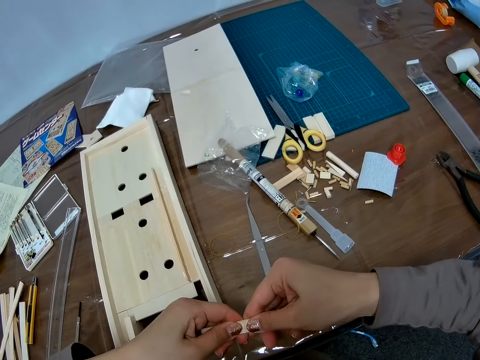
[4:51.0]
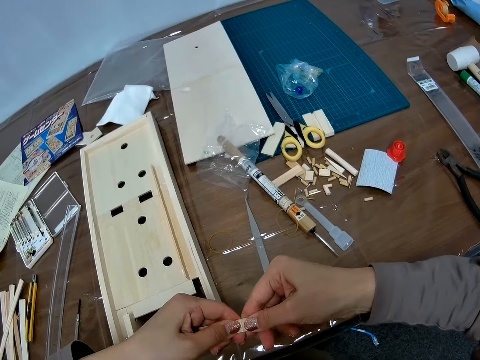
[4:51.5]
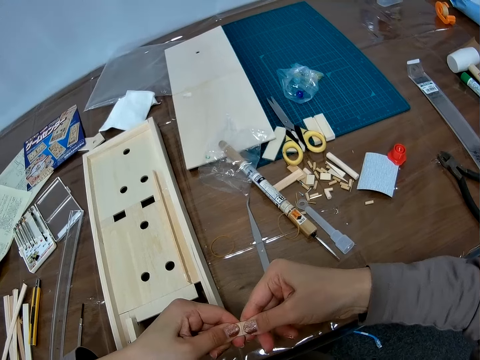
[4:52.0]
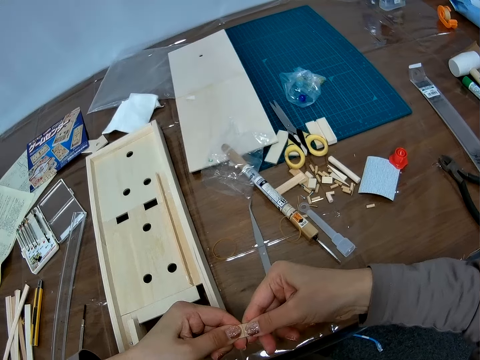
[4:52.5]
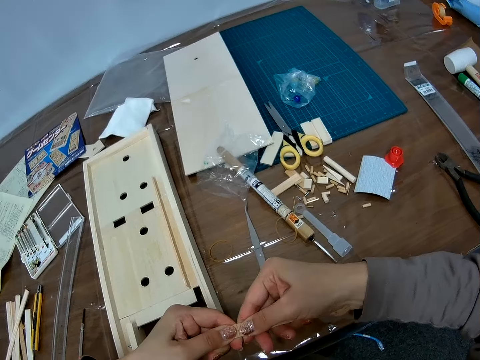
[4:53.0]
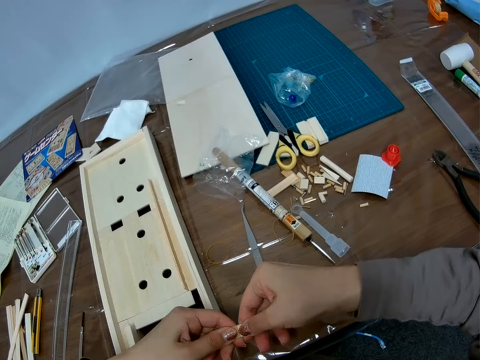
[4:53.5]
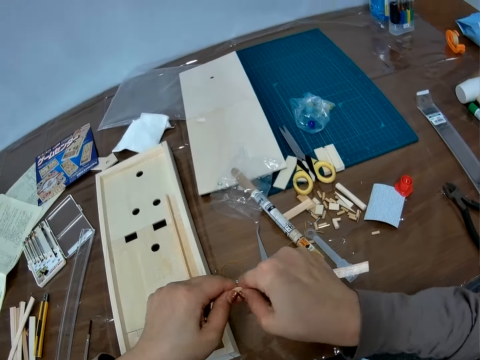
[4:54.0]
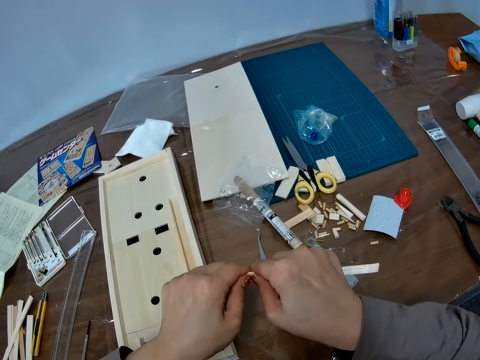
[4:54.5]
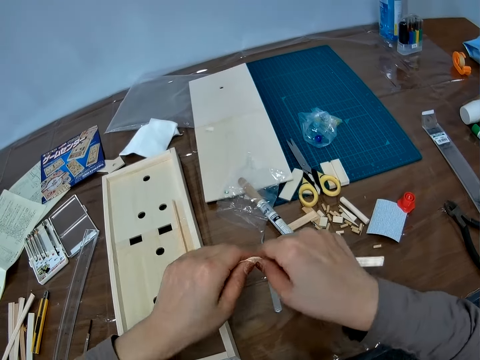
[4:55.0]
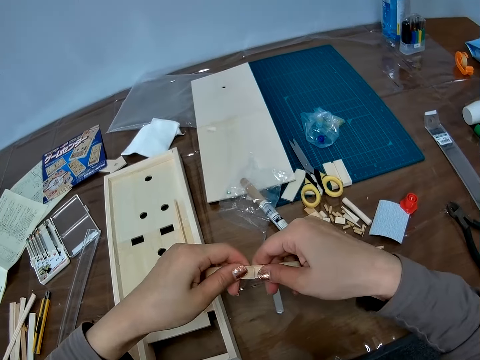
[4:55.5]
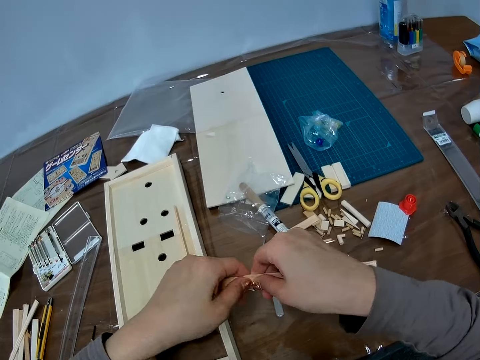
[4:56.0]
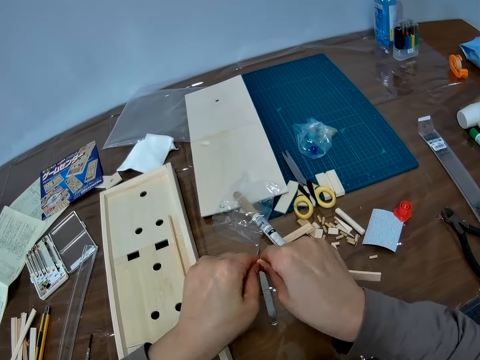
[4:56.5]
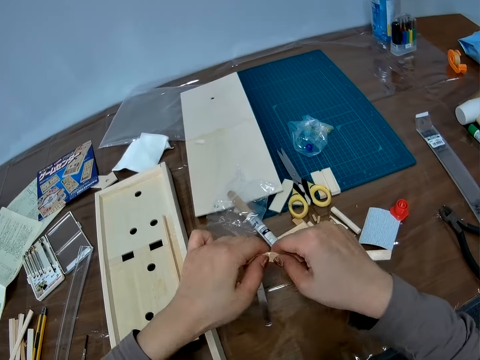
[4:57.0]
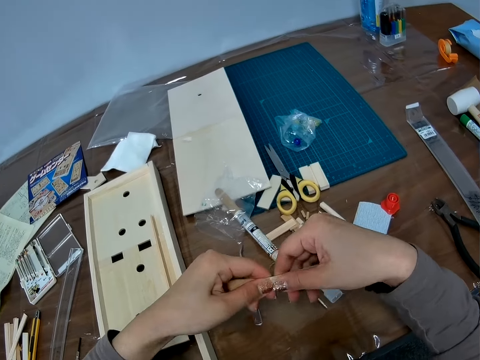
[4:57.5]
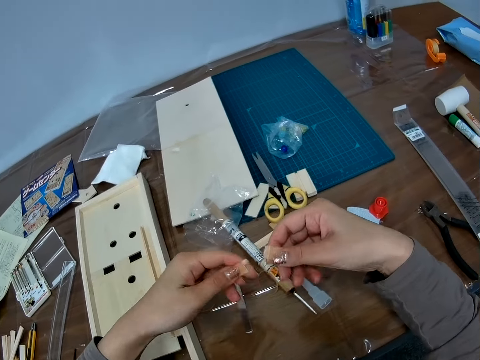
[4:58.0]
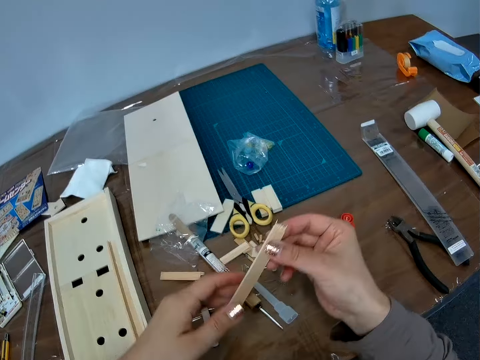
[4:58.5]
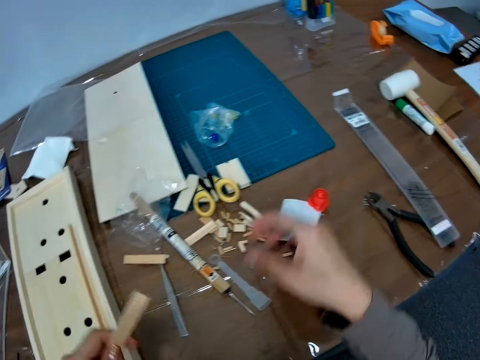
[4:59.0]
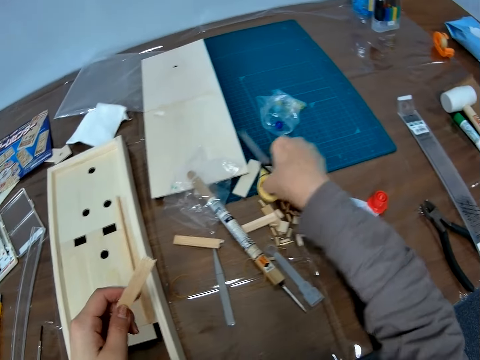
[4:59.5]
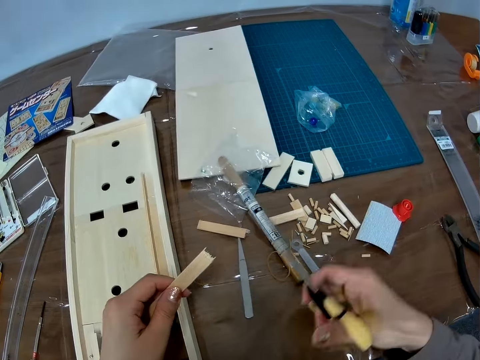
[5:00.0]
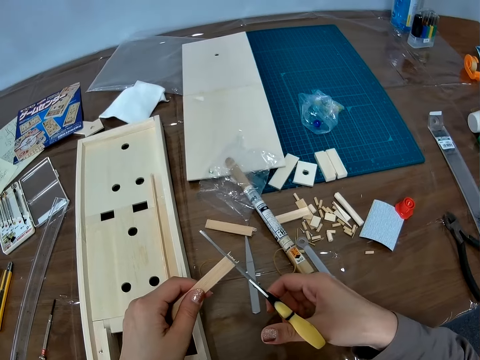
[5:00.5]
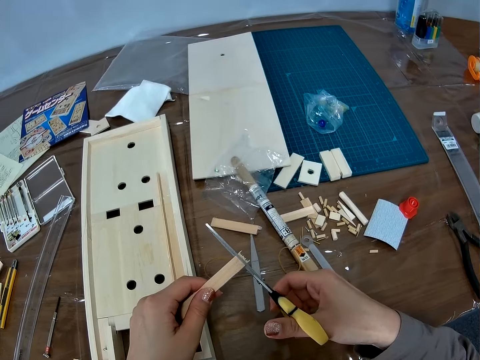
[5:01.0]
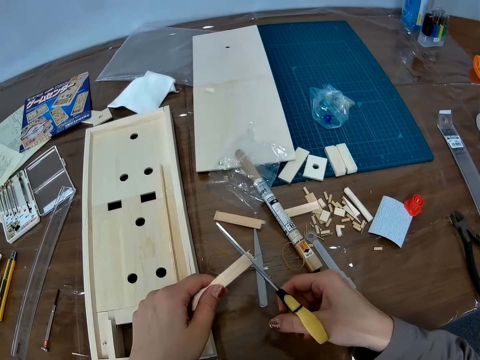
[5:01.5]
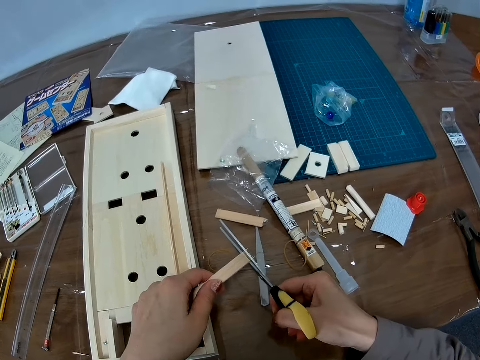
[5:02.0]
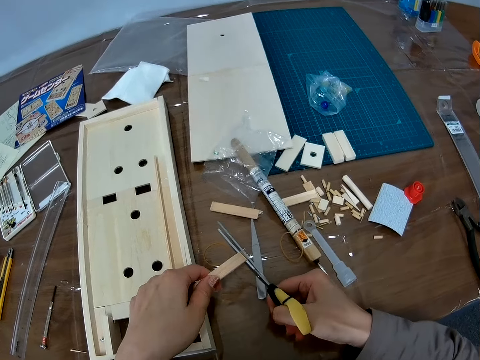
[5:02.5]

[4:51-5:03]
The camera wearer breaks the woodcraft piece. He breaks the piece of wood into two parts with his hands. He drops one of the pieces of wood on the table. He picks the scissors on the table with his left hand. He trims the piece of wood with the scissors.

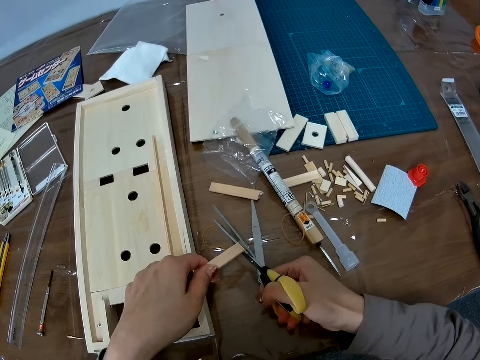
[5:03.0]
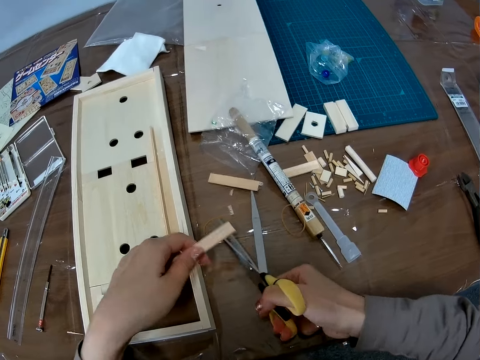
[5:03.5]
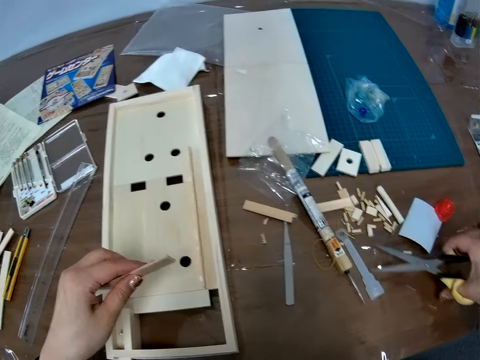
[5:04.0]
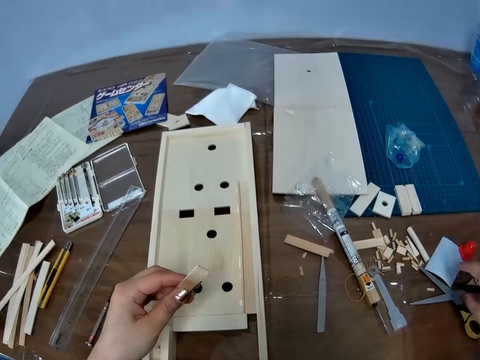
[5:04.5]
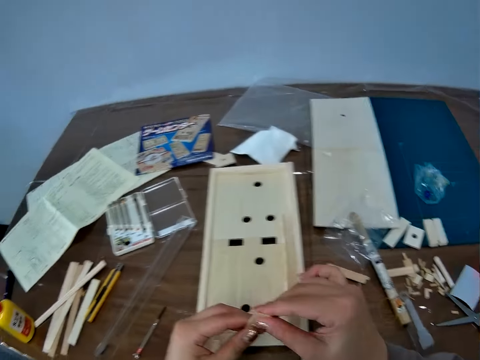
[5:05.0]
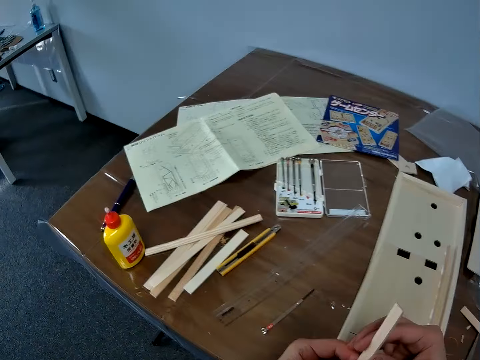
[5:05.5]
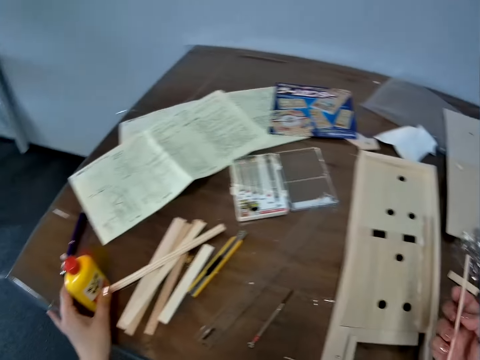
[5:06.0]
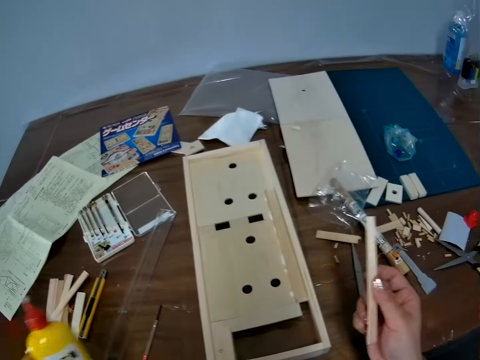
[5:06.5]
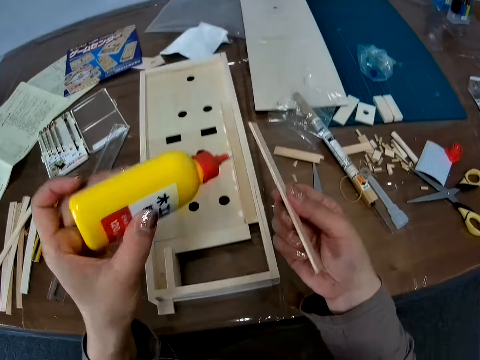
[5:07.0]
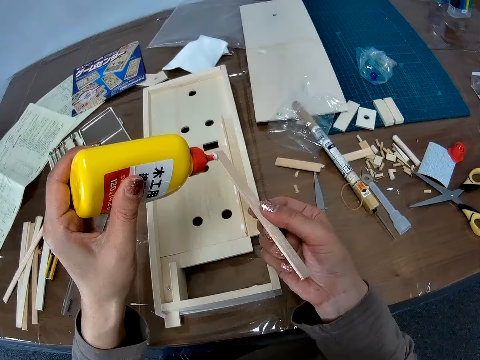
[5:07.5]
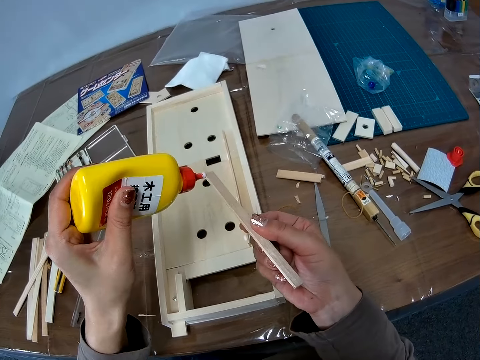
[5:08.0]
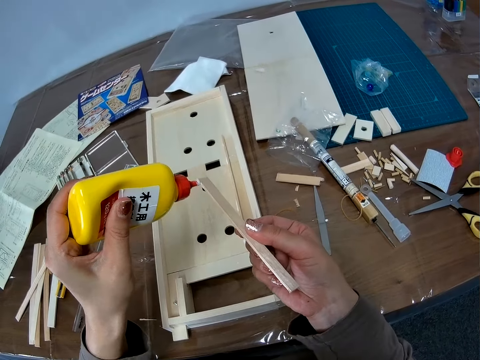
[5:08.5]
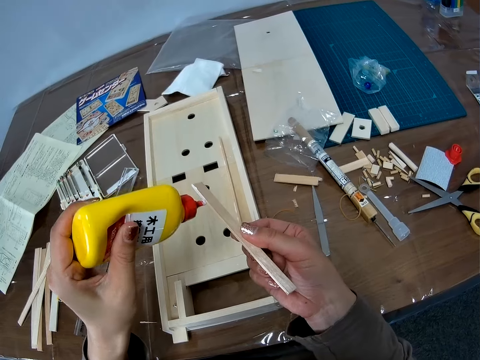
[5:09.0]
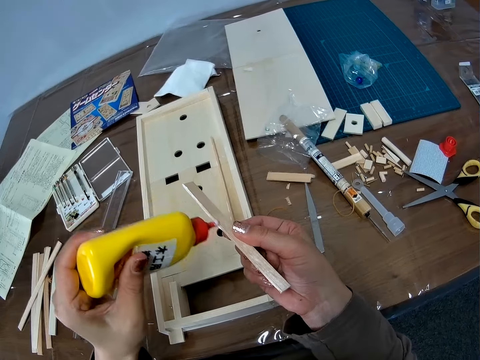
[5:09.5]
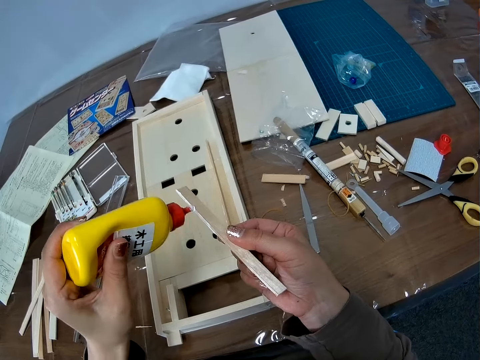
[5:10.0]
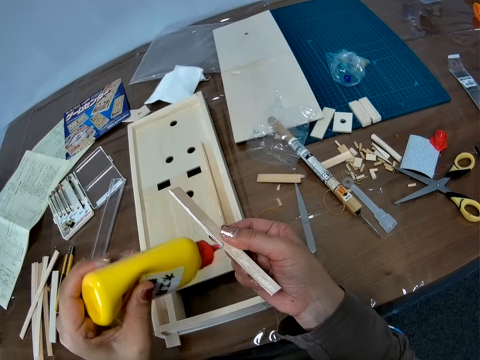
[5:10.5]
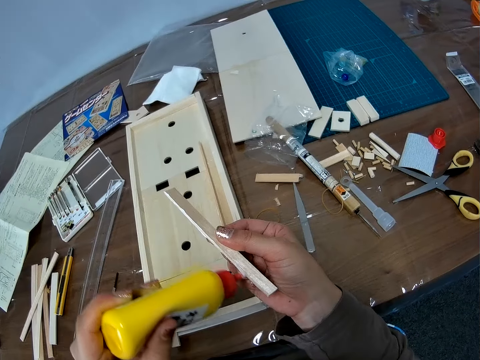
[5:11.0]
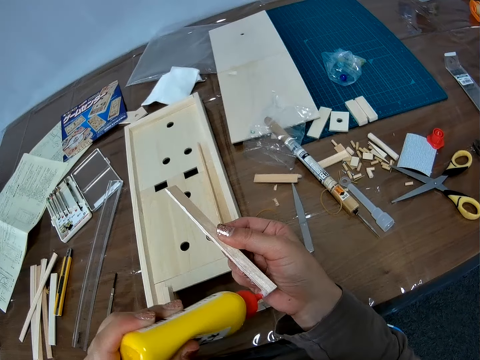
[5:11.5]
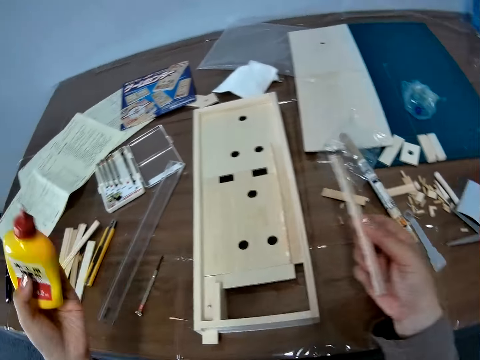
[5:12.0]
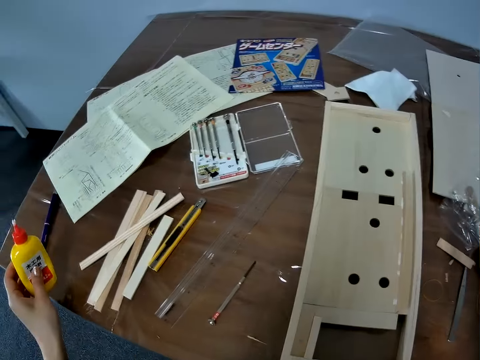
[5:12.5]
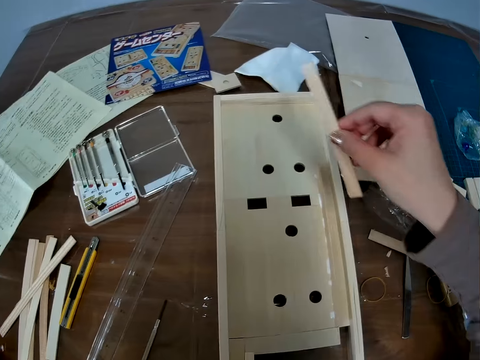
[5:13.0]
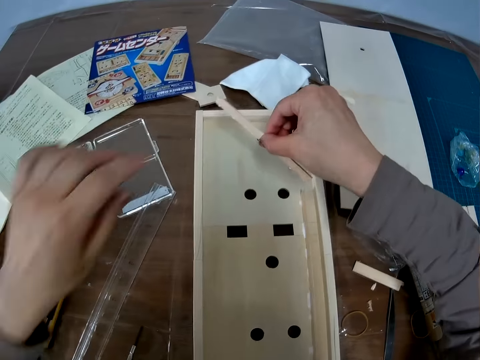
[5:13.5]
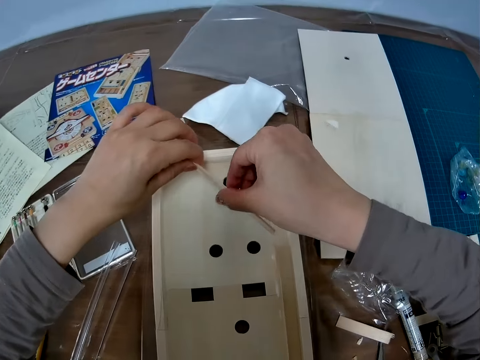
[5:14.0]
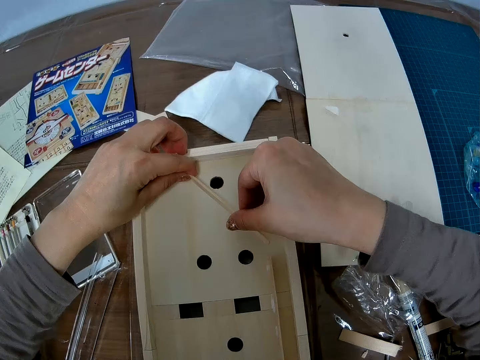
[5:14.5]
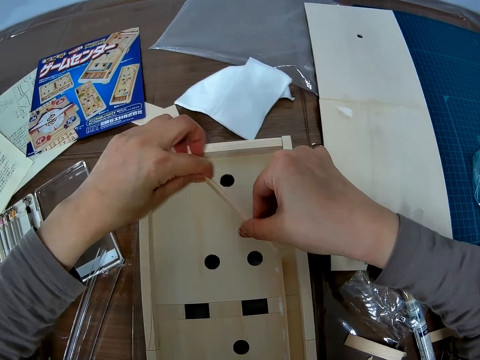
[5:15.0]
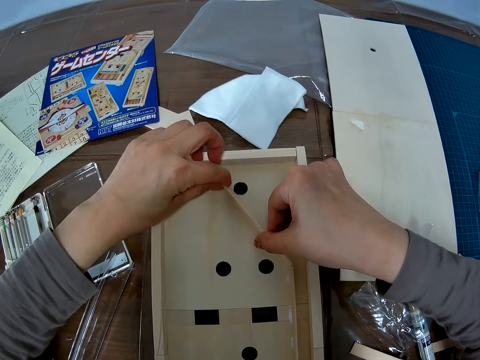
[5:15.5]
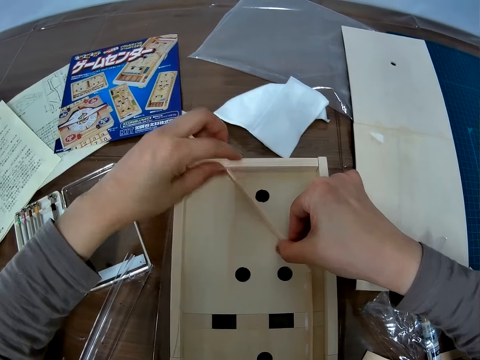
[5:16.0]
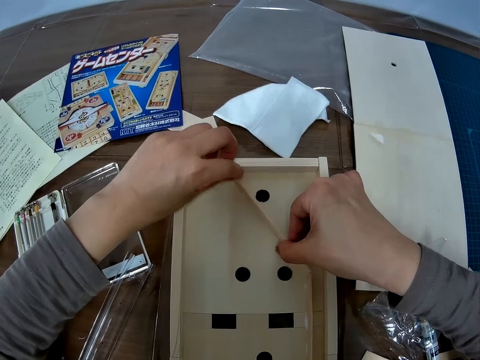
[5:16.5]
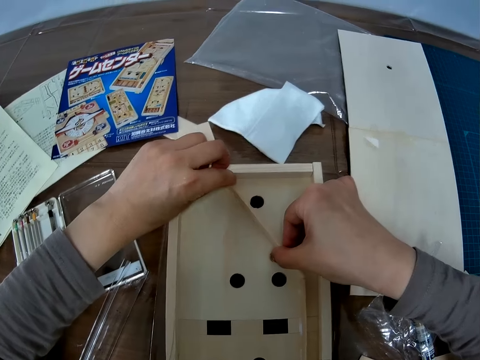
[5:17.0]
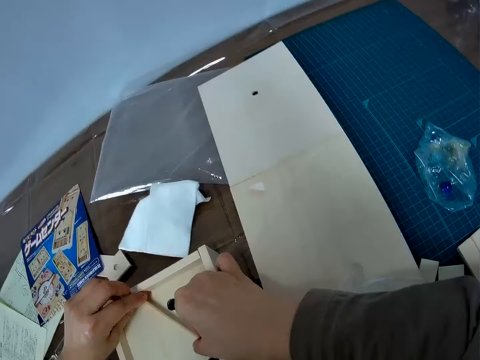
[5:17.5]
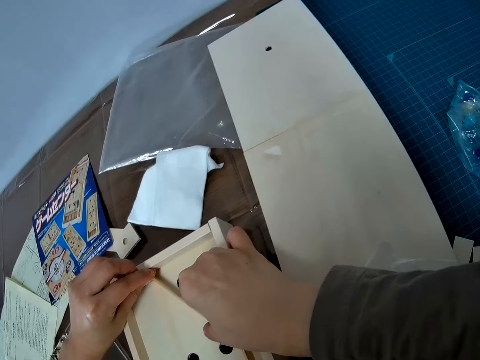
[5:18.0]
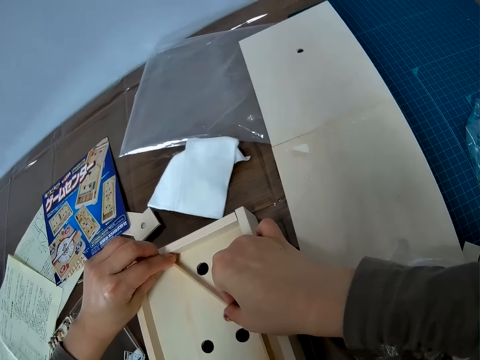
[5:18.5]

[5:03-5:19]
The camera wearer drops back the scissors on the table. They pick a bottle of glue on the table. They apply the glue on the piece of wood. They drop back the glue bottle on the table. They place the piece of wood with glue on the wooden craft.
